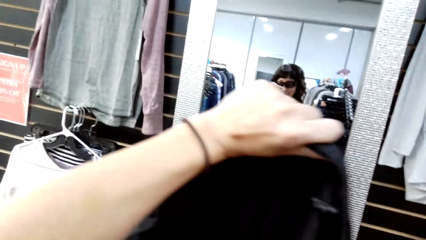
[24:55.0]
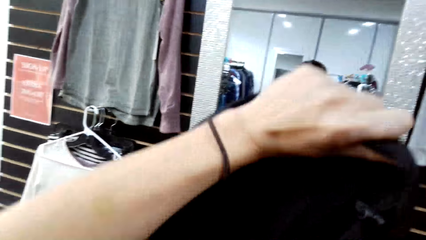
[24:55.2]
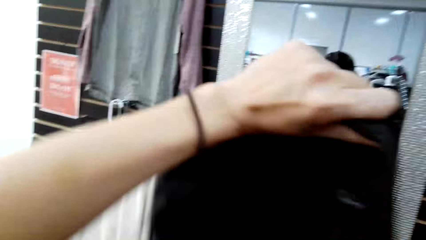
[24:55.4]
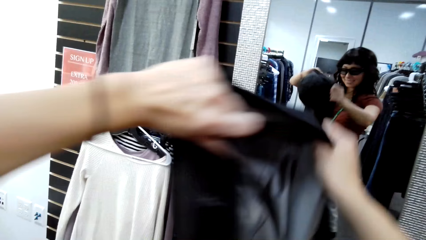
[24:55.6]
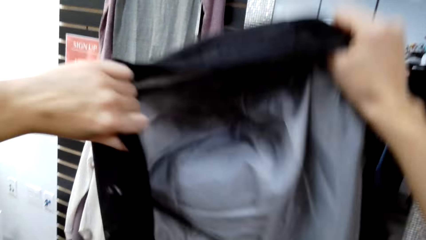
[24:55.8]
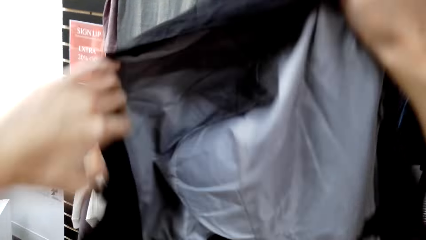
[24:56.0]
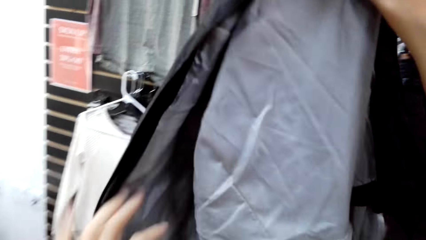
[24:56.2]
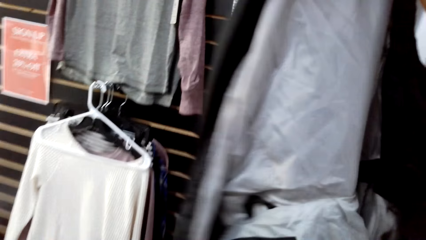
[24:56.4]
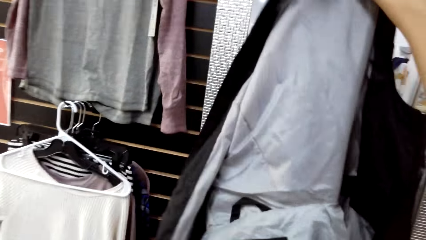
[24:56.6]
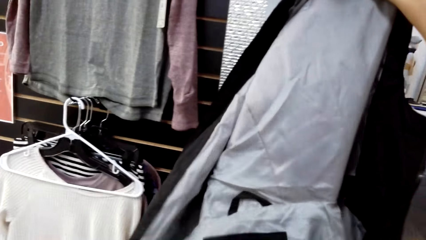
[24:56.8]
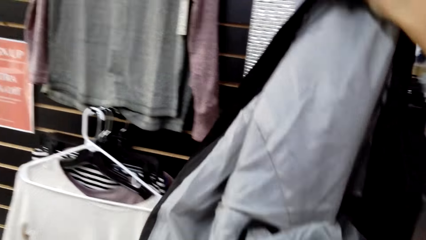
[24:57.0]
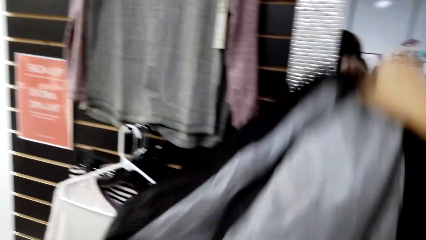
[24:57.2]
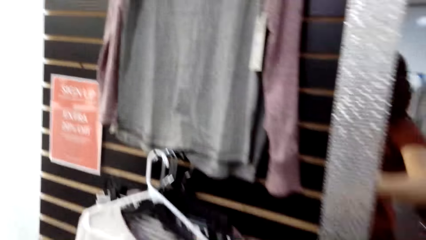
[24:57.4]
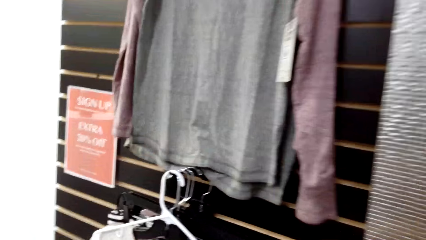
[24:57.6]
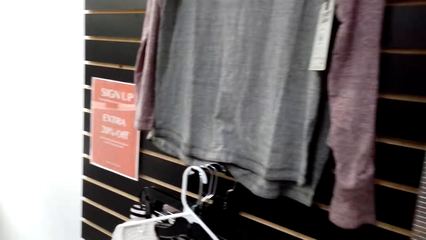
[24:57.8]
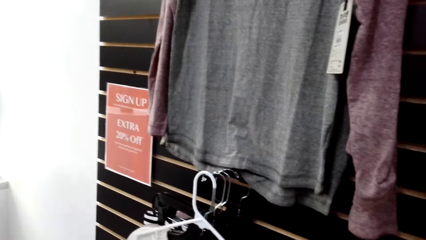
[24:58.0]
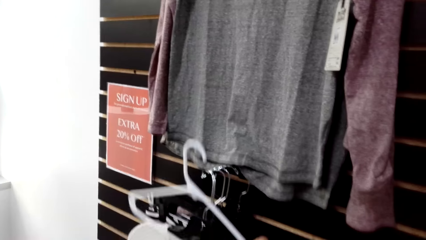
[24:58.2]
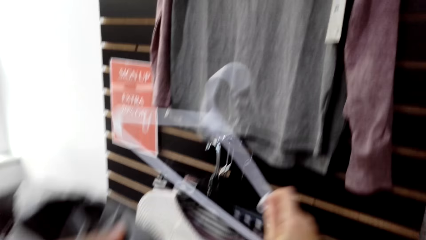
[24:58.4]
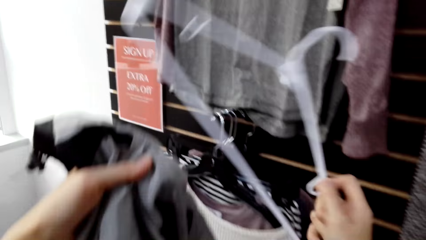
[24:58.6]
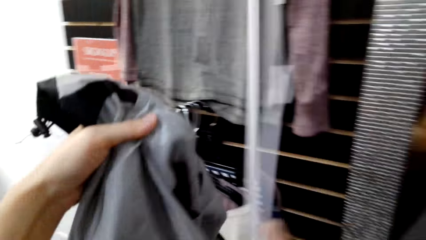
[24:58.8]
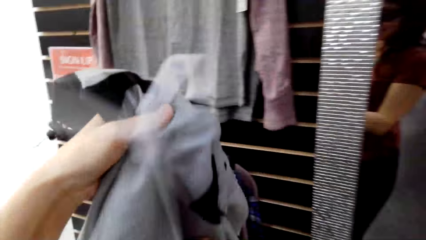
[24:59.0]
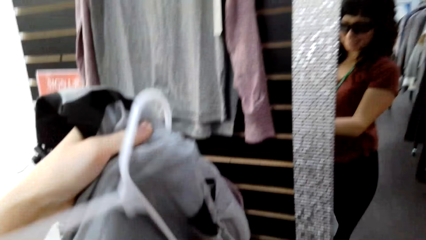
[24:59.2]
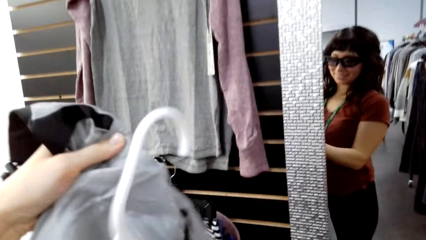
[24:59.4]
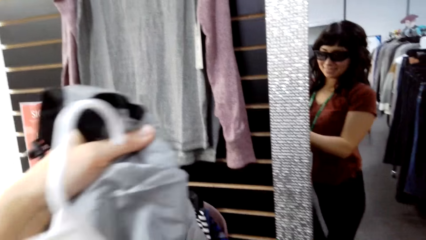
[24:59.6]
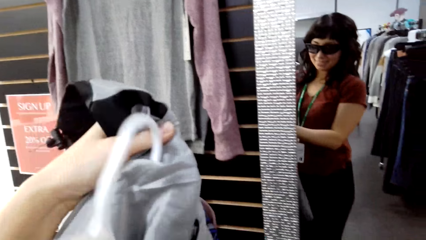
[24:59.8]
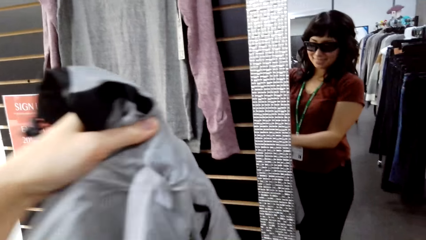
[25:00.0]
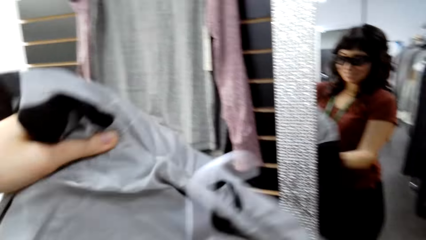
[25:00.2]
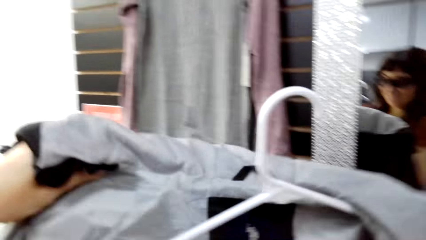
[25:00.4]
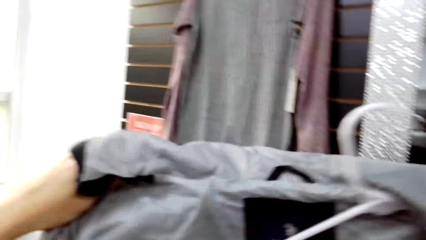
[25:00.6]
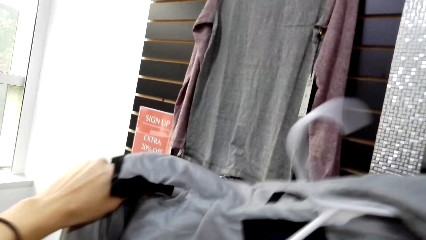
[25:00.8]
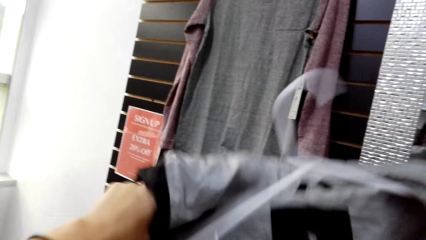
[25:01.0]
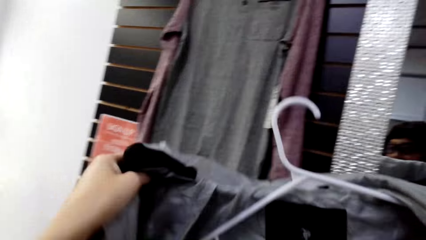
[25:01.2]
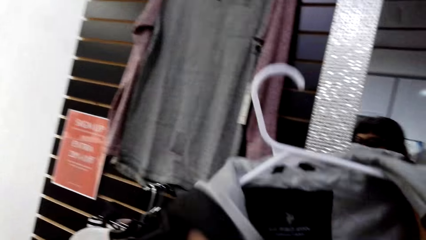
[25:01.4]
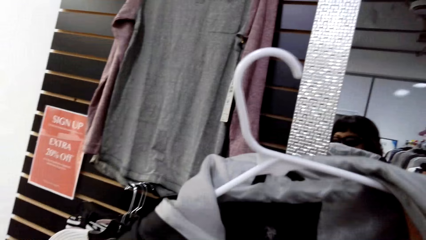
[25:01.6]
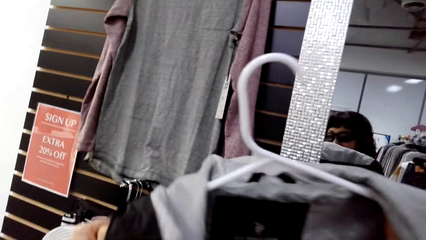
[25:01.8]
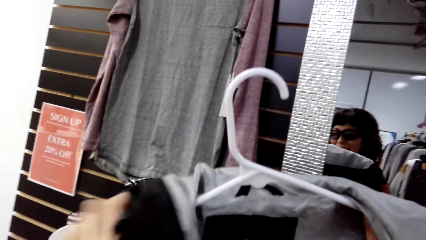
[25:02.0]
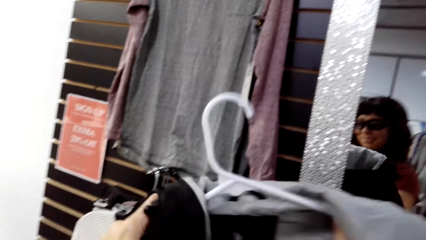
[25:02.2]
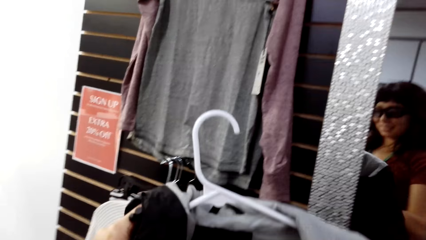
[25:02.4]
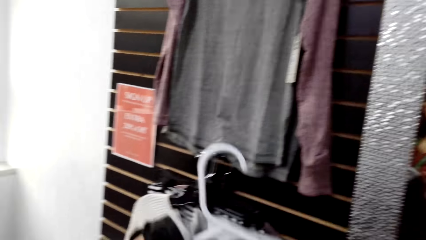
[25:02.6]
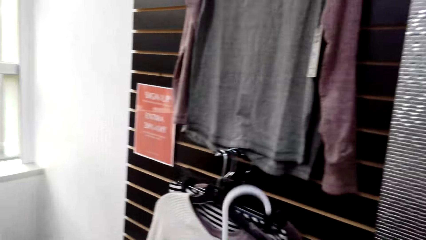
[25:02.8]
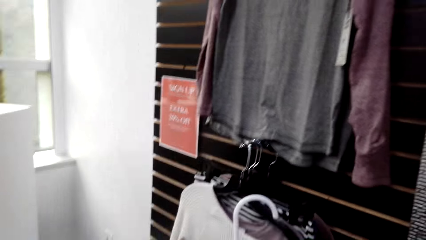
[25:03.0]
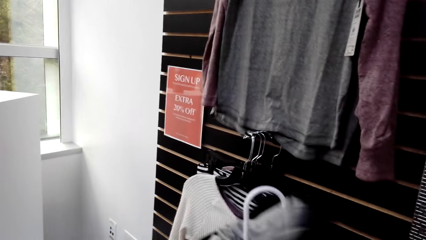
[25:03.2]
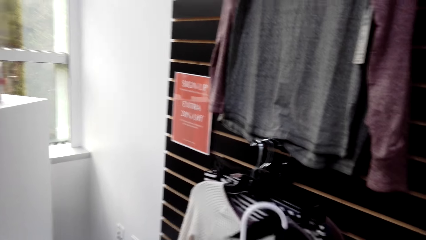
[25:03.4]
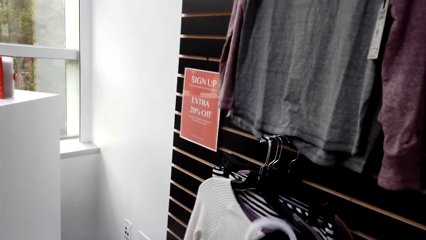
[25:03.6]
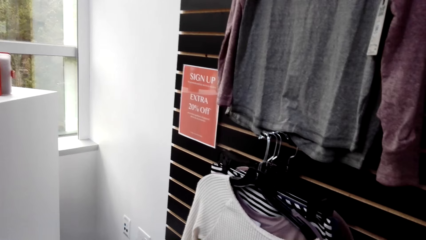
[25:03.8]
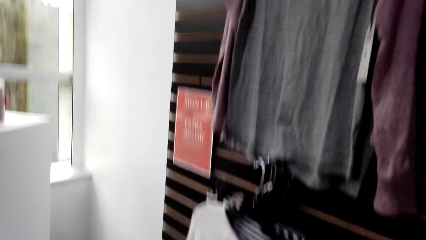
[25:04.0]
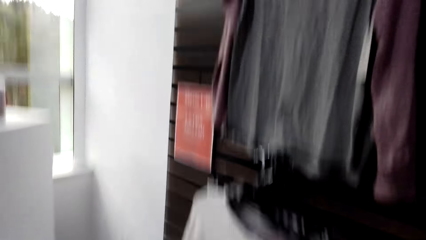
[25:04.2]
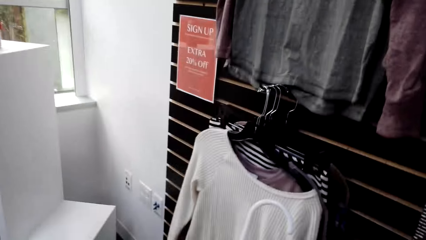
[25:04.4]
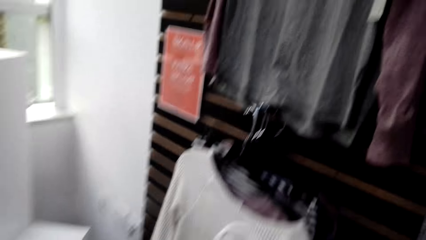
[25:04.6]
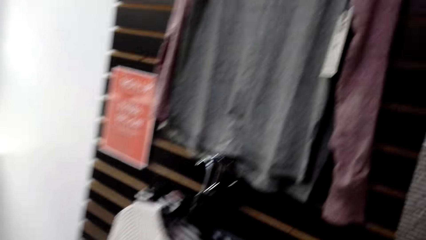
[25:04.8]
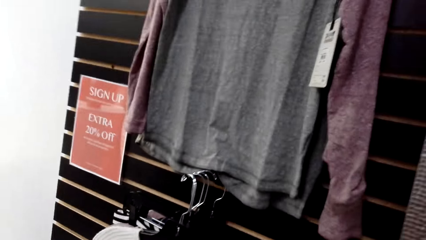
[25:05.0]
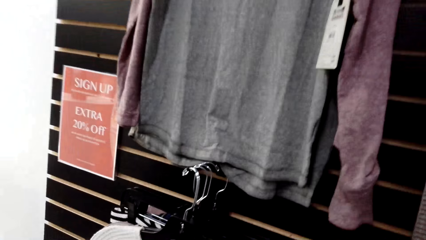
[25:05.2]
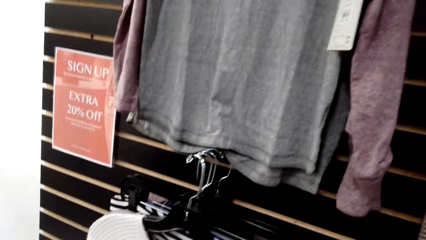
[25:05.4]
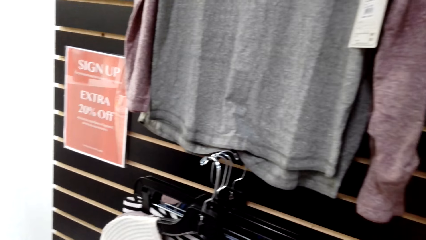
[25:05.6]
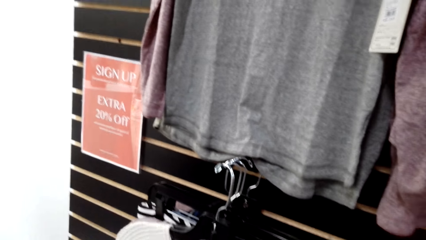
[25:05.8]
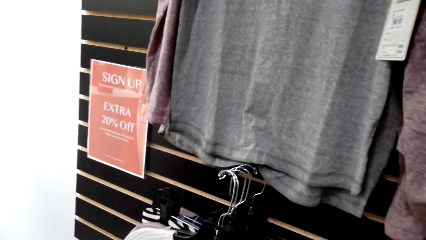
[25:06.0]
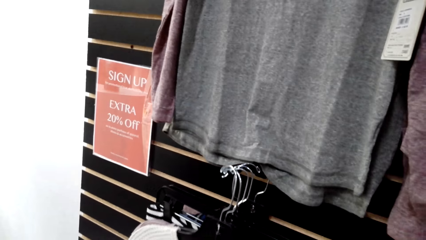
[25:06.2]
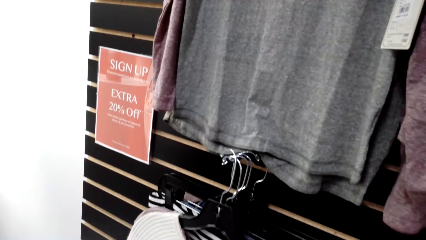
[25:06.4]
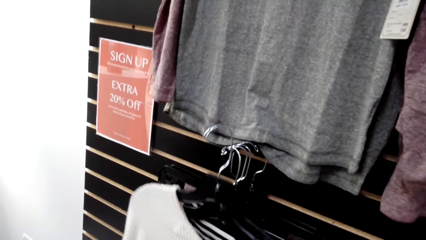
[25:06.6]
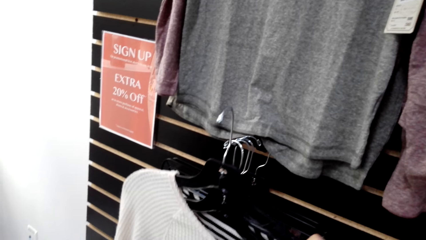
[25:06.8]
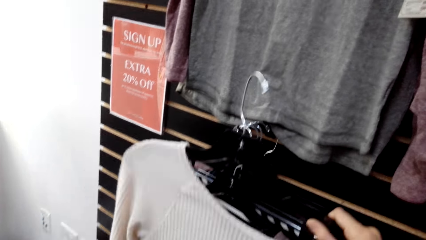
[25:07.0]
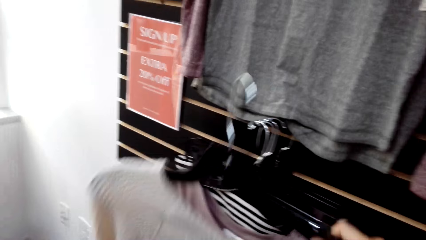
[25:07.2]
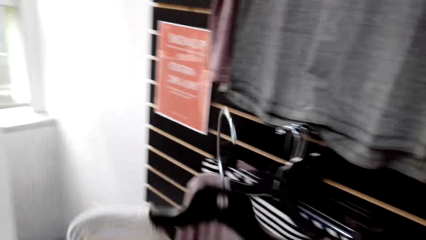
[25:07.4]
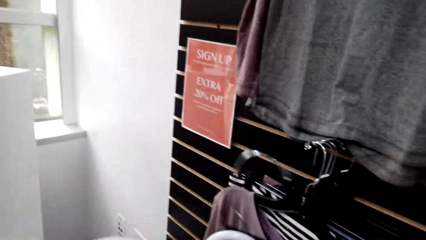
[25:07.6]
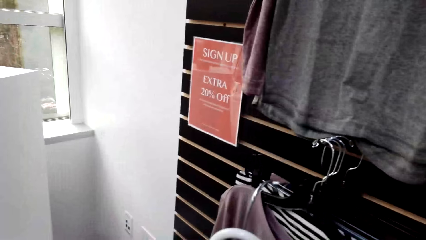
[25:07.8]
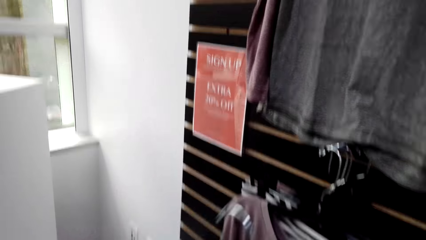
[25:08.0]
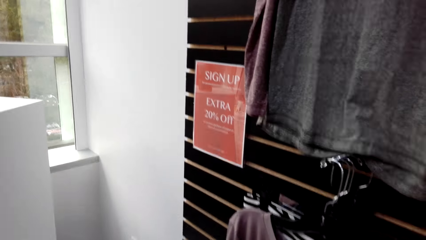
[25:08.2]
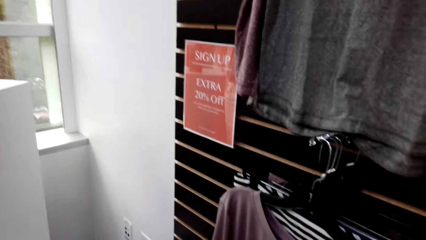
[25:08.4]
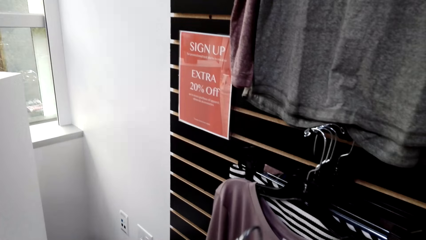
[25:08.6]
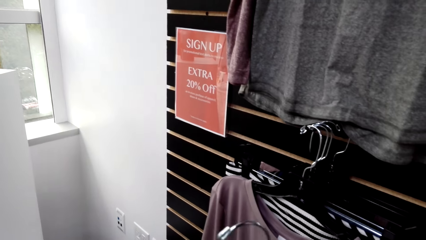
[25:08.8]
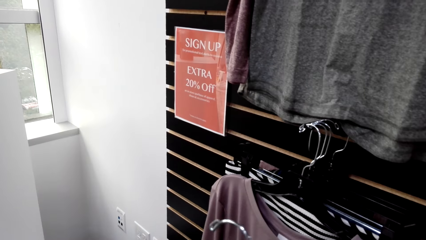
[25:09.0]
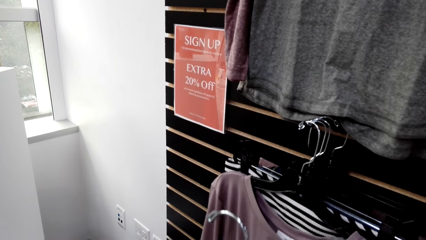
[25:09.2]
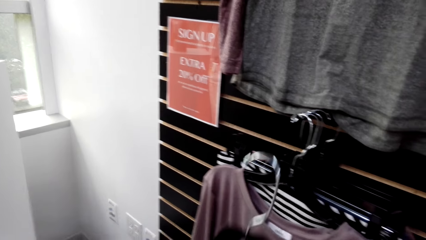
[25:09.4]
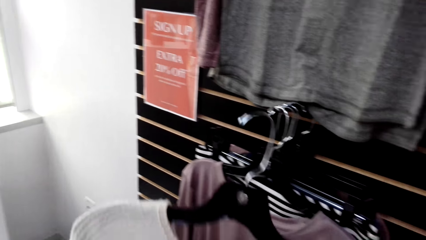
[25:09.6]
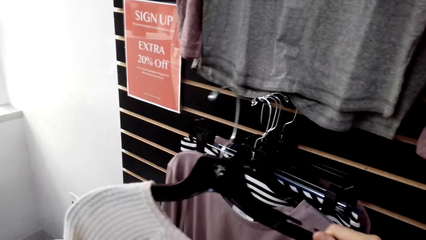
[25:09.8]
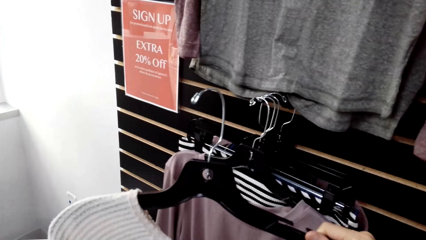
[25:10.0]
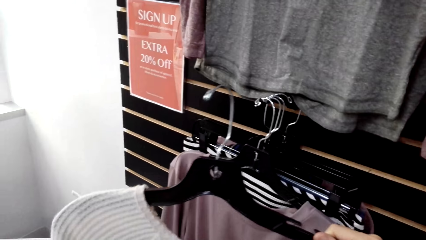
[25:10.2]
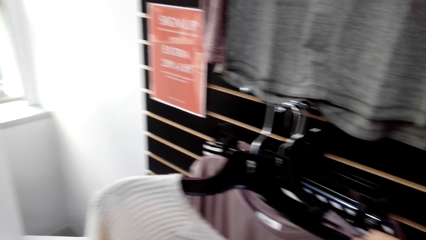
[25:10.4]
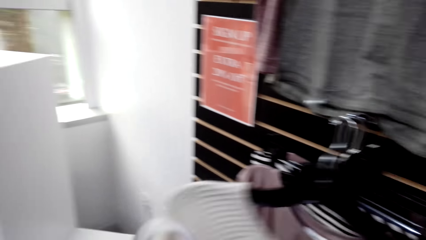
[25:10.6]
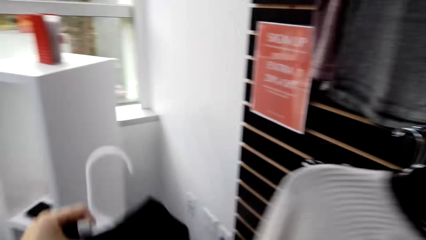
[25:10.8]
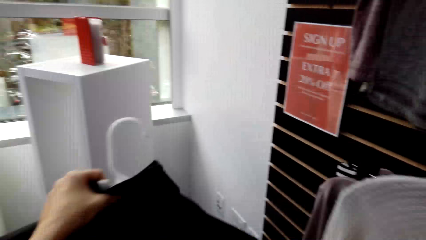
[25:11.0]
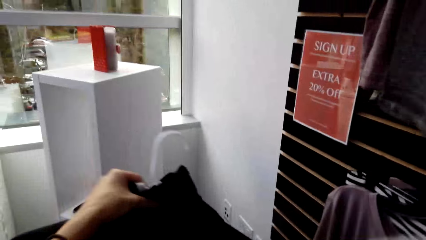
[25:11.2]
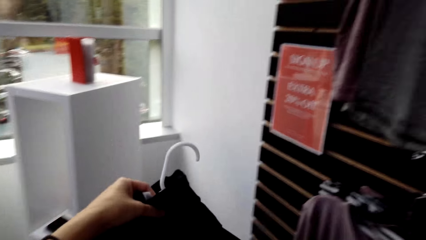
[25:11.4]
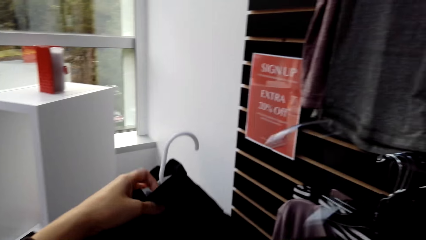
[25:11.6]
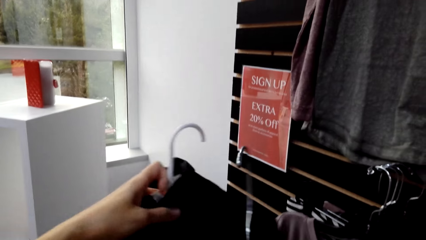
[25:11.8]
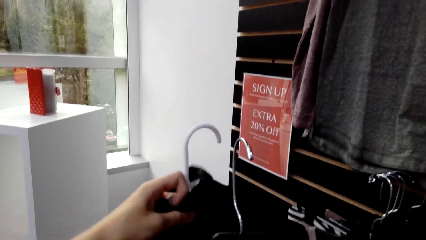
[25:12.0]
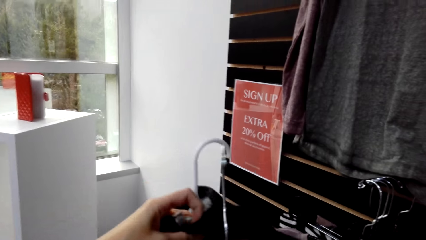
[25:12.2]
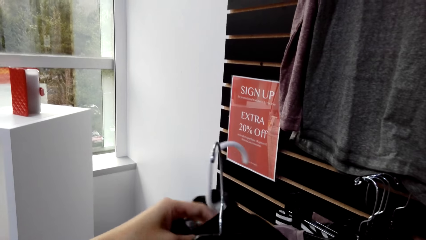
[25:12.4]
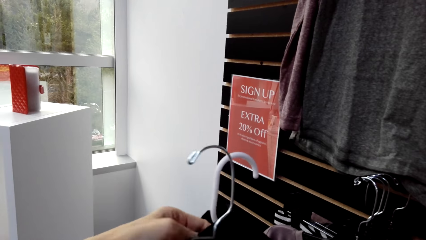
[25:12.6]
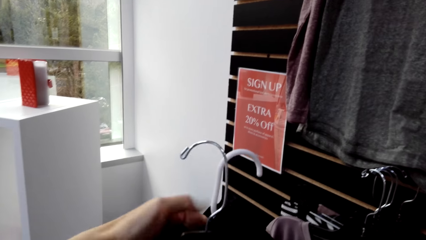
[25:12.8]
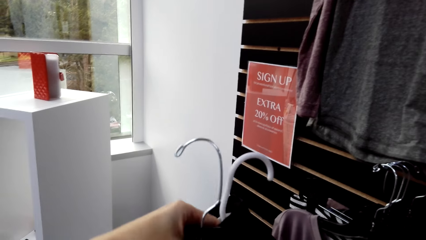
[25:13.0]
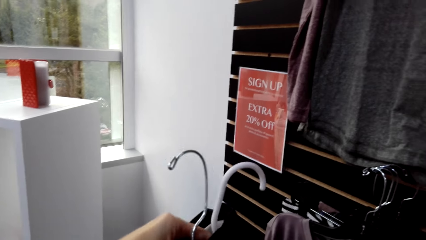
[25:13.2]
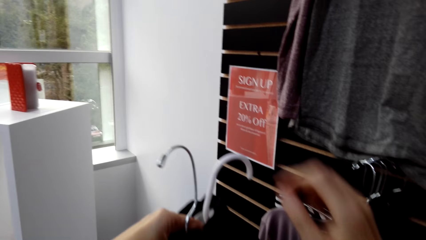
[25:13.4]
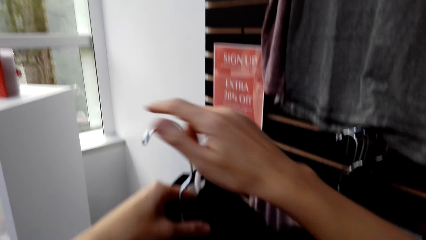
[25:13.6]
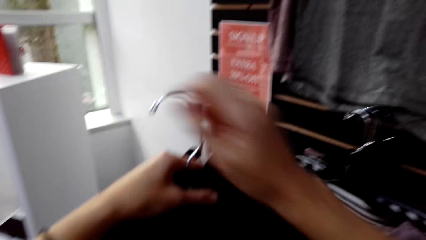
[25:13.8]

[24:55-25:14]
The camera wearer adjusts a cloth. They hold a hanger. They put the cloth on the hanger. They turn to the side. They pick up the cloth. They hold the cloth on the hanger. They turn to the side. They hold the cloth on the hanger.
